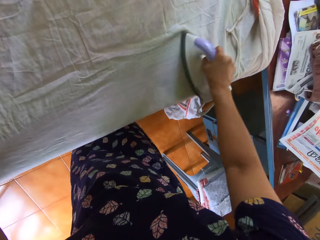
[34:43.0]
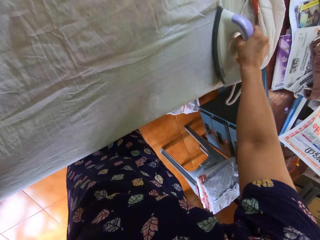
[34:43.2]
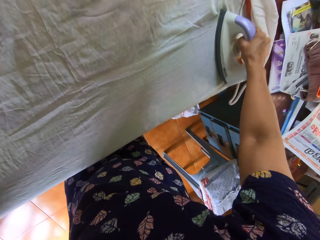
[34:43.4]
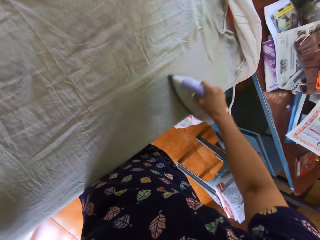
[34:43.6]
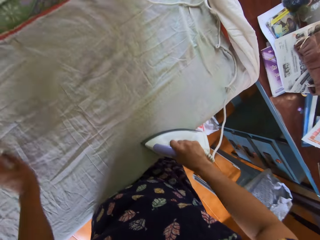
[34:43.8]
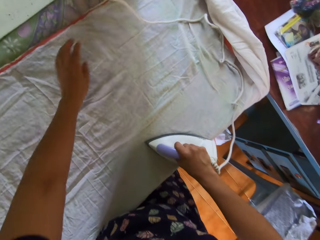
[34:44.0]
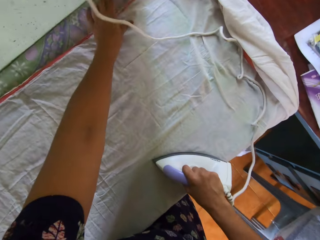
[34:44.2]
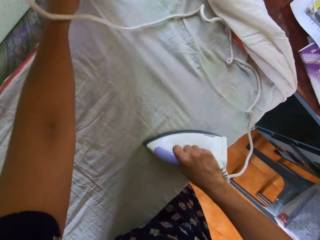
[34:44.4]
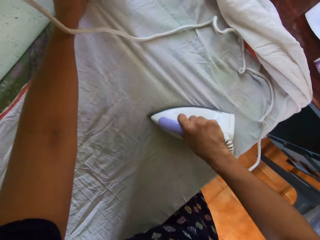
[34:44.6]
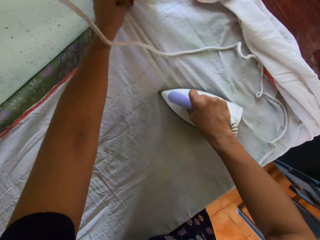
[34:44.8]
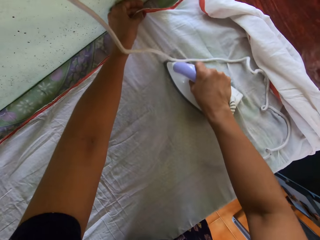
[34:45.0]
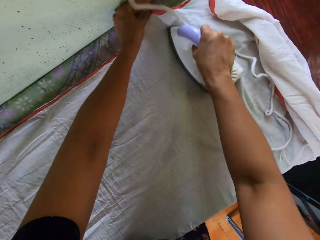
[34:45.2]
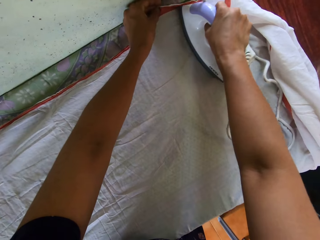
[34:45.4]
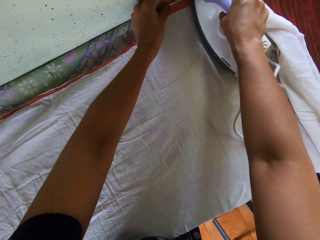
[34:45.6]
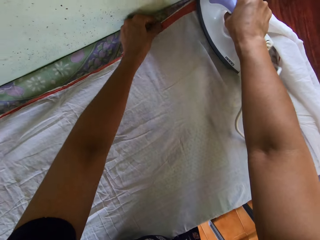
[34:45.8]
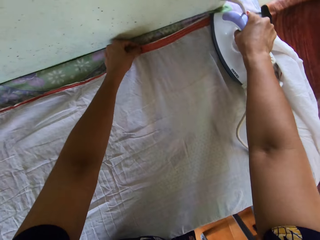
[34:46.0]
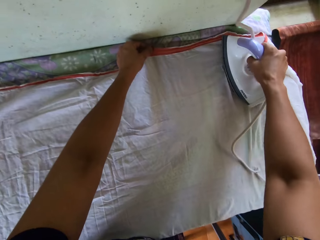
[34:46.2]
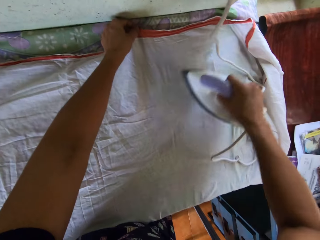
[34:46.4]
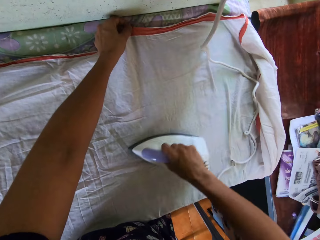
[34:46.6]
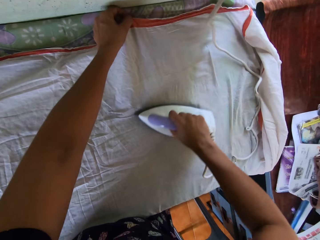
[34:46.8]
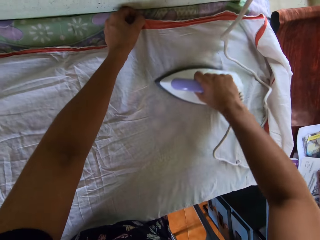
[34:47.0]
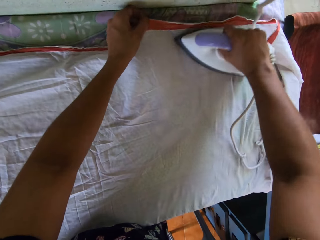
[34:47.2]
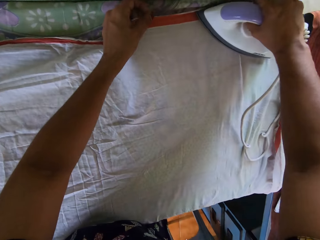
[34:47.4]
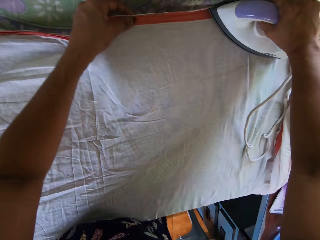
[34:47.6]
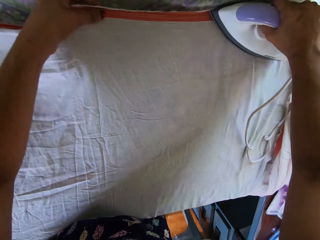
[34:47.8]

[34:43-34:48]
The camera wearer irons a cloth with an iron.

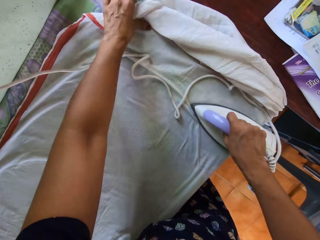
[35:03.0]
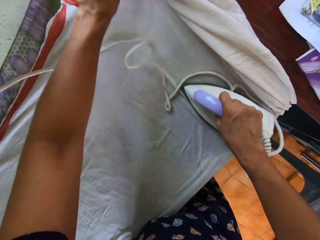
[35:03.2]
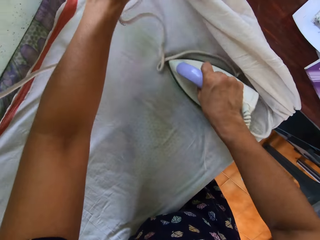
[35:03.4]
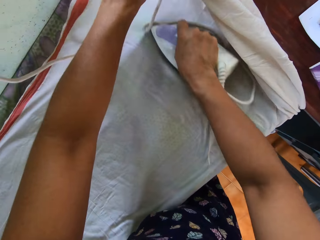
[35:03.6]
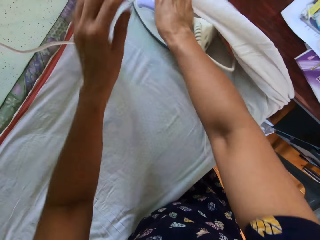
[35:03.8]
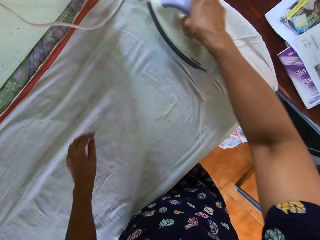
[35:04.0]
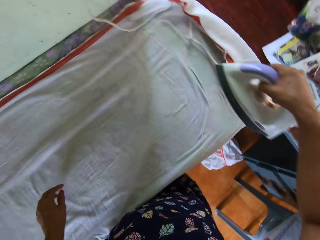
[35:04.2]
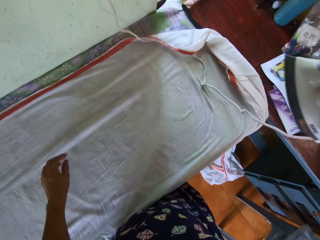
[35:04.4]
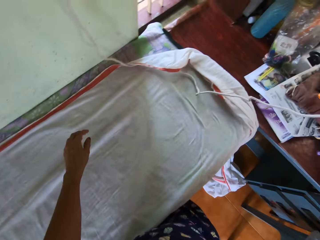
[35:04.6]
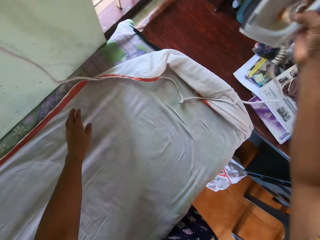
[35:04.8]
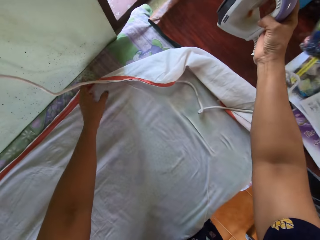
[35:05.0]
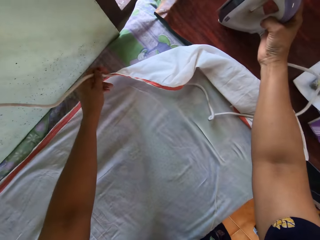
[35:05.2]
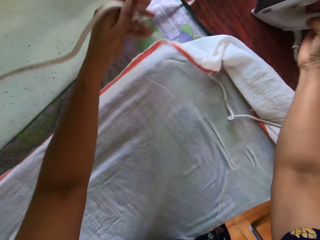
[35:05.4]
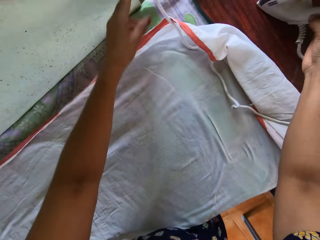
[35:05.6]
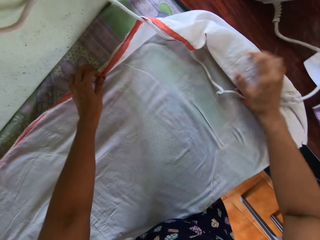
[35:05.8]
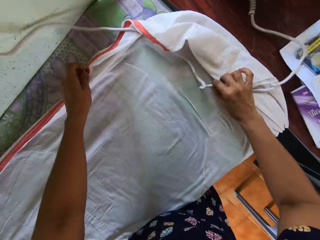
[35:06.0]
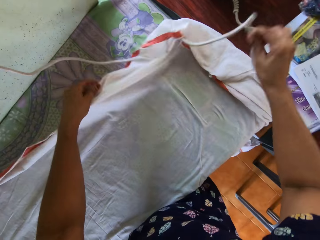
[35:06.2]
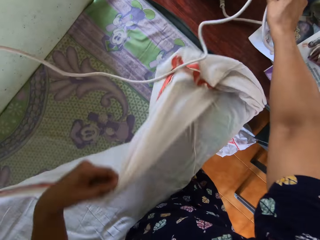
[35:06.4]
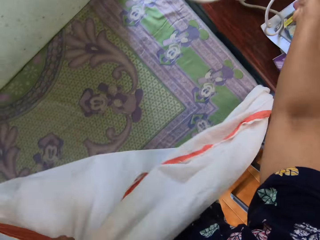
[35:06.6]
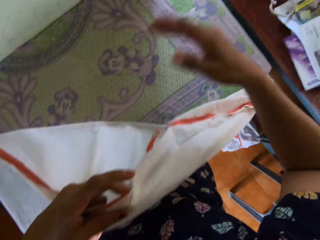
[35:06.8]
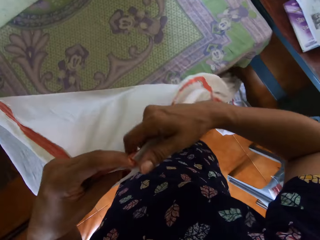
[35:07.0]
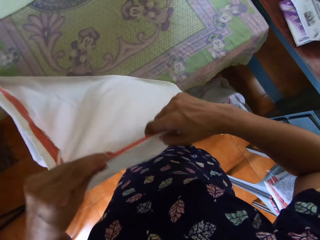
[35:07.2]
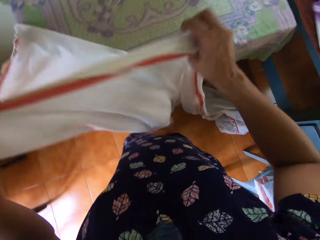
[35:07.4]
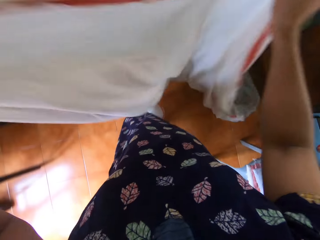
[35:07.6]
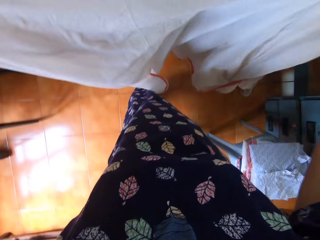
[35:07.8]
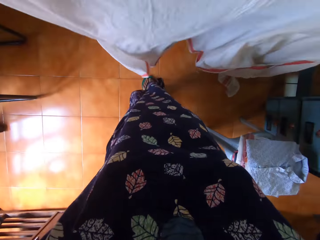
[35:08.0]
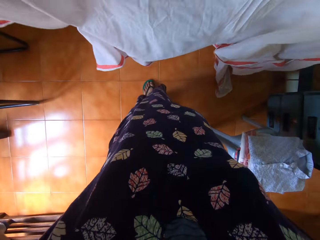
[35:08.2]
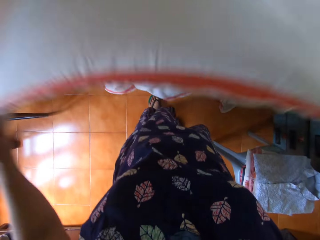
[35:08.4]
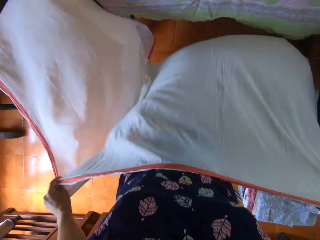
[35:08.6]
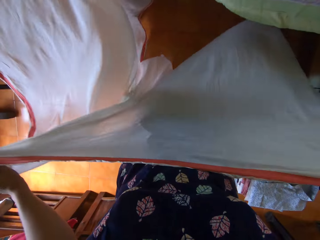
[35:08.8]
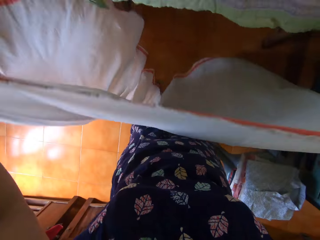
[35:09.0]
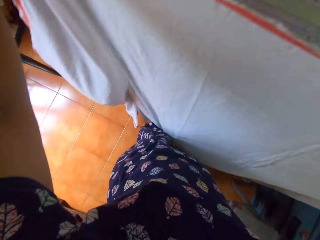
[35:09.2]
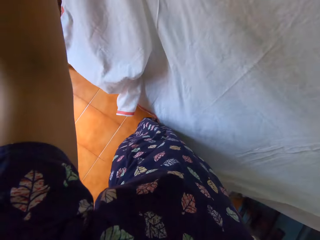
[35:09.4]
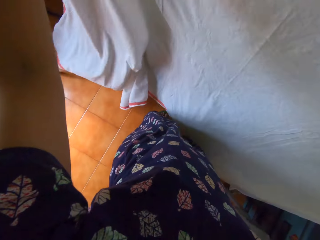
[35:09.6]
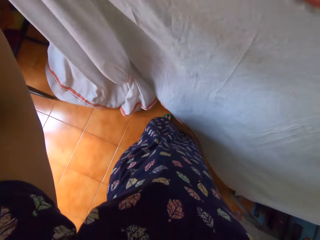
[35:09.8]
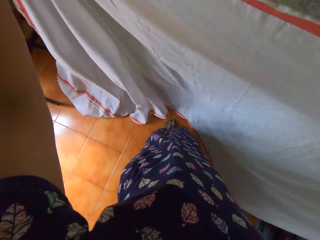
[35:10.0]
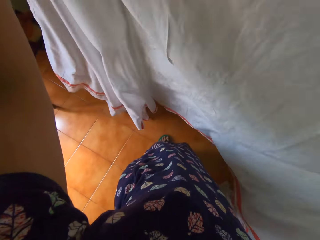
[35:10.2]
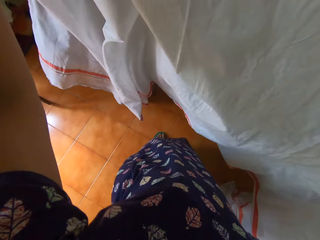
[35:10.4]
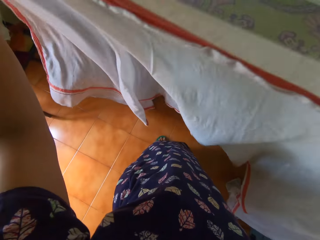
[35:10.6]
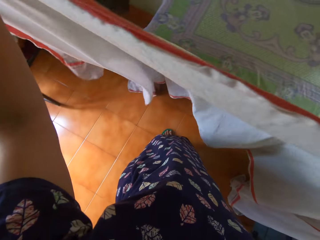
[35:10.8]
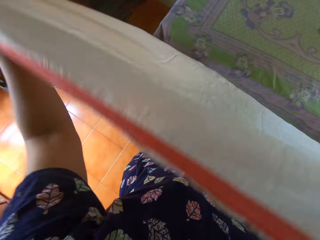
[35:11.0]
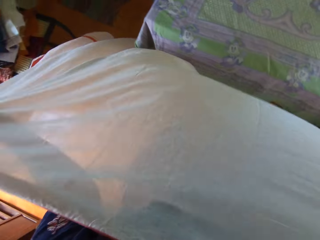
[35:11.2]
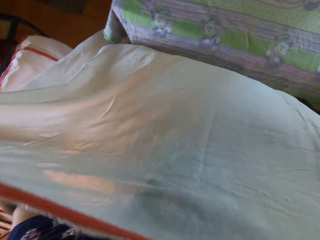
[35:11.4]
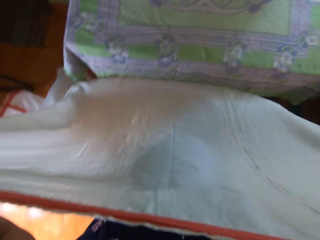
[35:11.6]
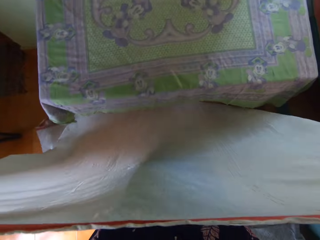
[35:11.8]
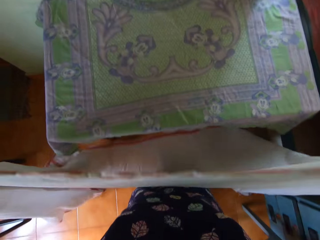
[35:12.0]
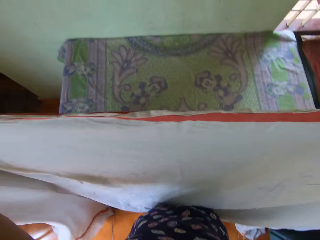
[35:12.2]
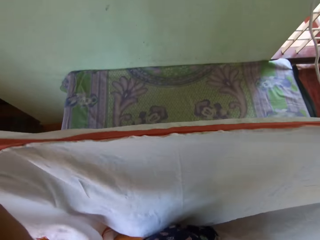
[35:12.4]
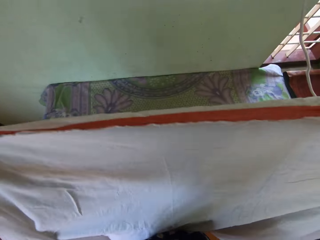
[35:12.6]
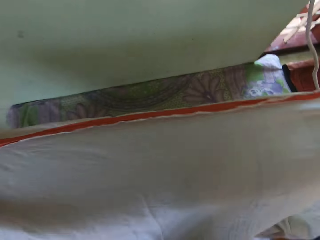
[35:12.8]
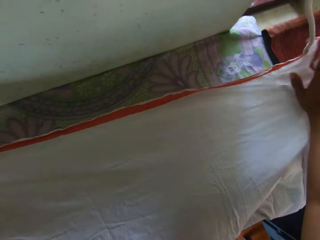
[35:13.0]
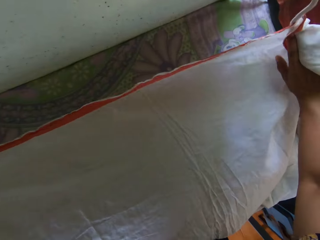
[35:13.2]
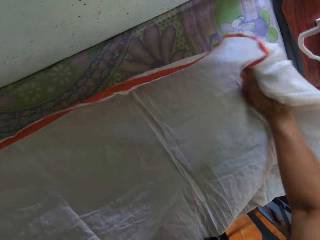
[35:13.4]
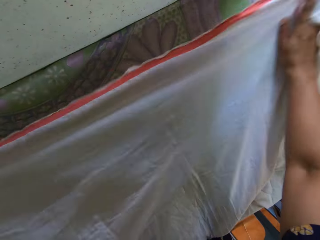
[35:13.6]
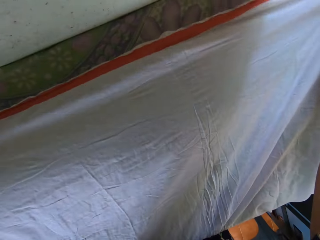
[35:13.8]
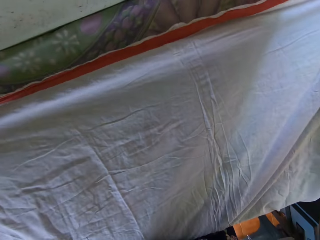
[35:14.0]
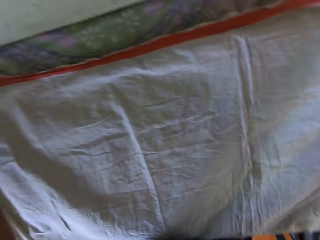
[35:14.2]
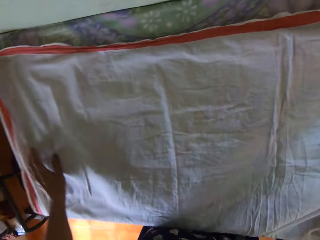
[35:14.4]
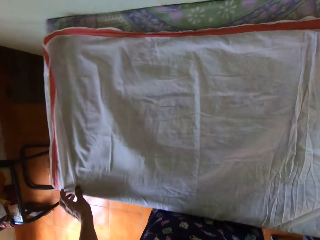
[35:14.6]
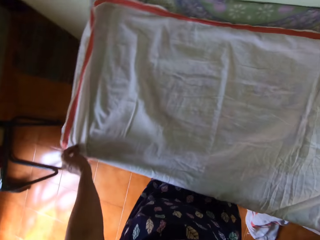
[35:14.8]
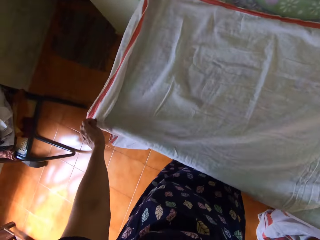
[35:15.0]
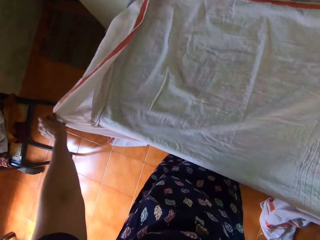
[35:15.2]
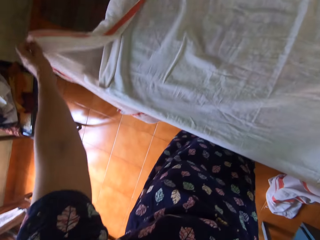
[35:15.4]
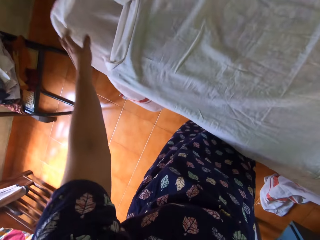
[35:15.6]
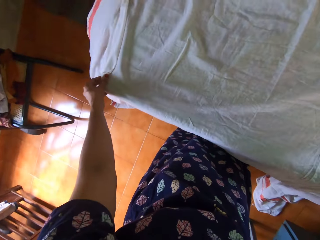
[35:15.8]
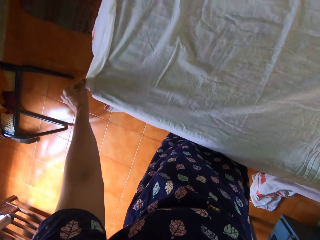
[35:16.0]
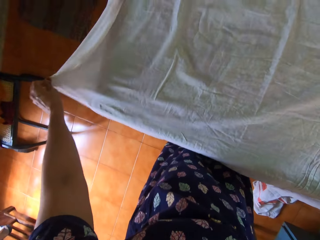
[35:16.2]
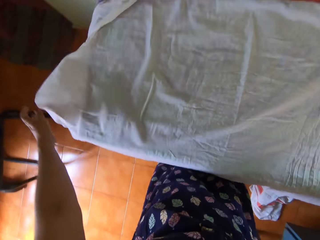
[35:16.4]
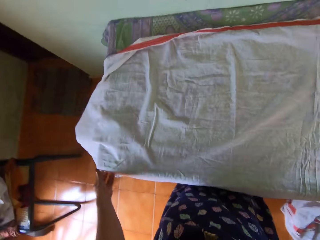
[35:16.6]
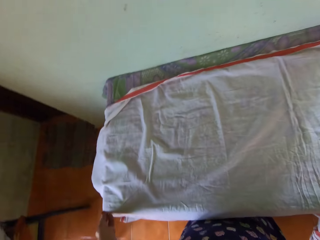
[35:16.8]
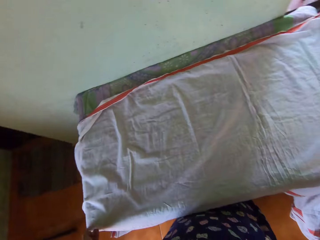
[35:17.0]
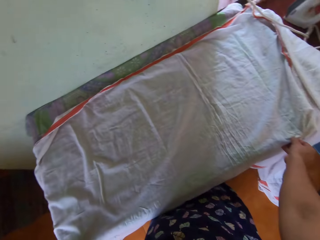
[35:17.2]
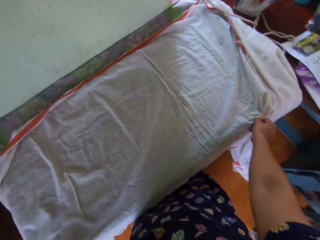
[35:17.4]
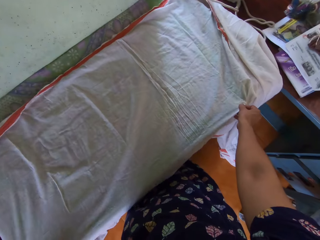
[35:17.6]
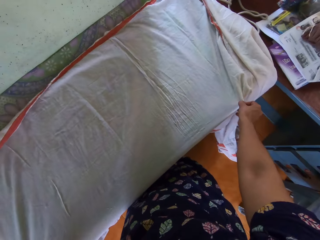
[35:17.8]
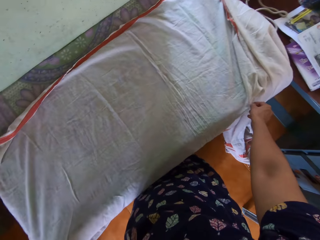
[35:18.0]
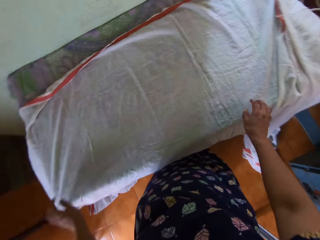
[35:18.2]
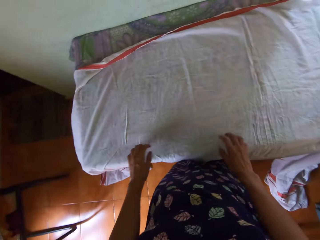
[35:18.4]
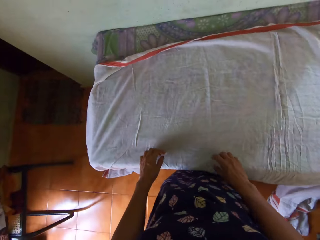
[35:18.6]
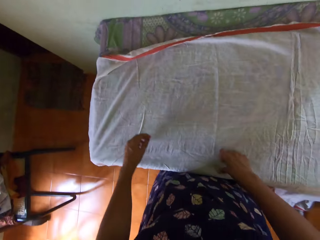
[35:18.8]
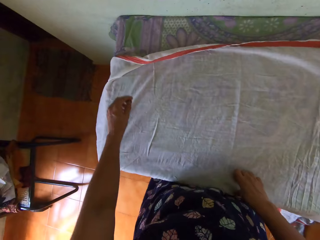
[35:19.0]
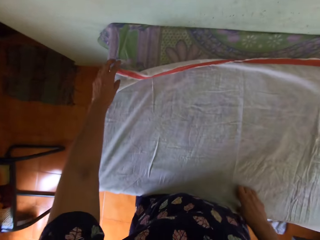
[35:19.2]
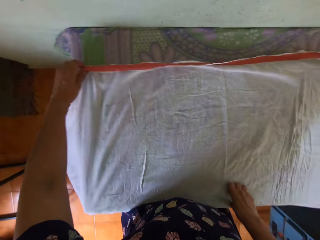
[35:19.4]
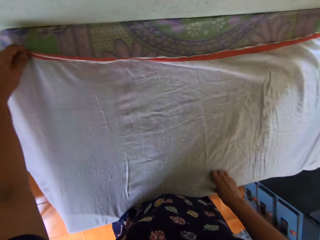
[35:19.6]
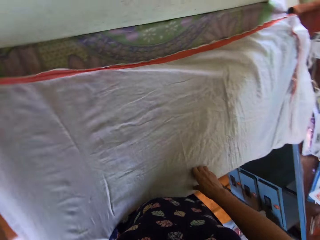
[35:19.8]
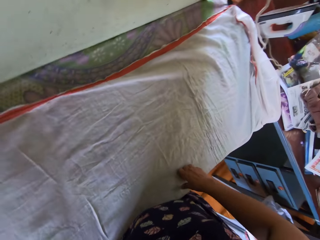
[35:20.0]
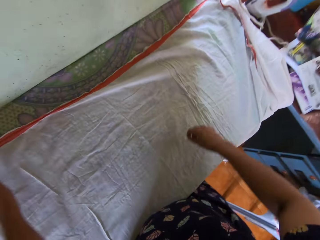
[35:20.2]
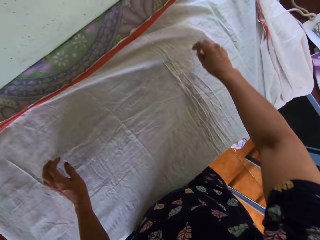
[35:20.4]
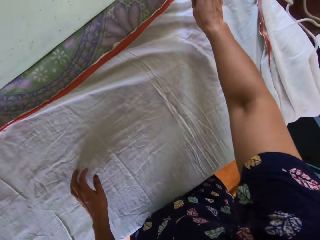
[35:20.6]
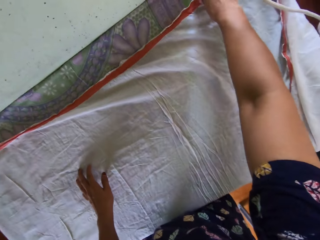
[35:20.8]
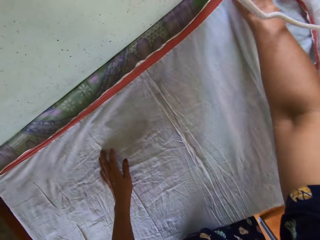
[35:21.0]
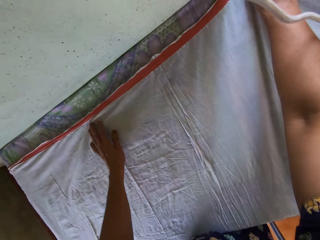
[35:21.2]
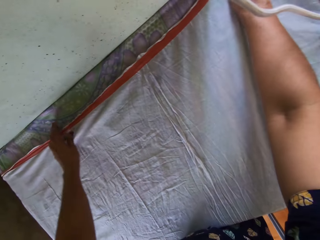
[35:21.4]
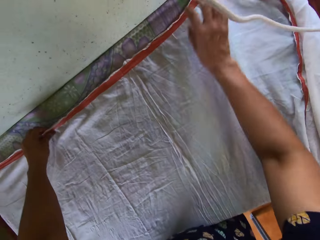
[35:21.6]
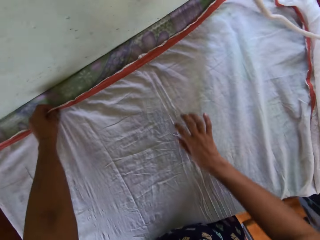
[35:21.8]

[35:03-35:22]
The camera wearer places the iron on the second table with her right hand. She moves the cord of the iron on the first table with her left hand. She lifts the bedsheet from the first table with her left hand. She moves the cord of the iron on the first table with her right hand. She lifts the bedsheet from the first table with both of her hands. She lays the bedsheet on the first table with both of her hands. She adjusts the bedsheet on the first table with both of her hands.
